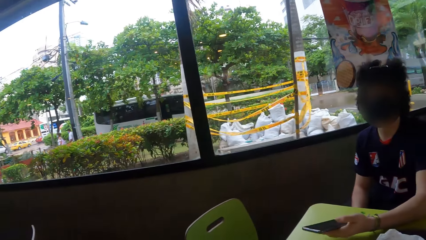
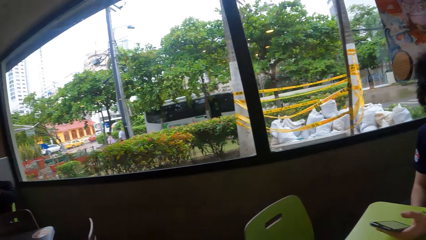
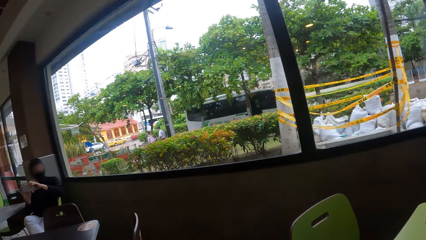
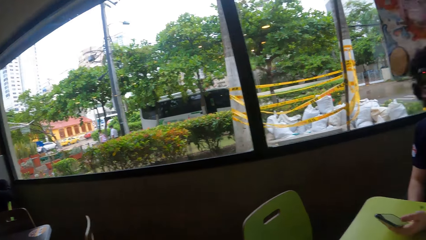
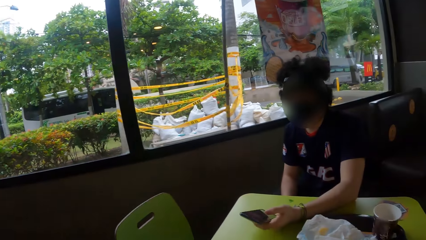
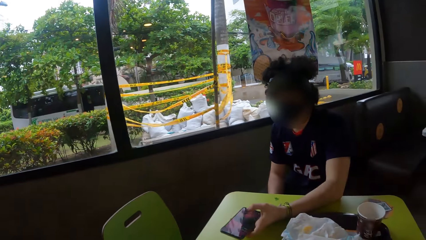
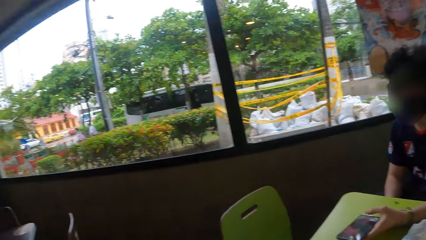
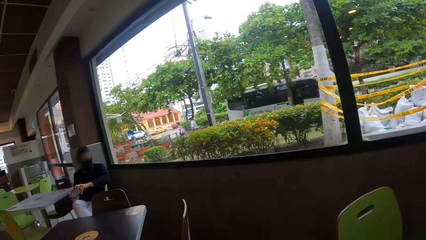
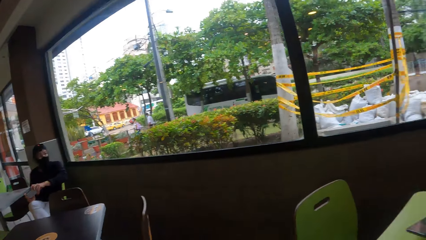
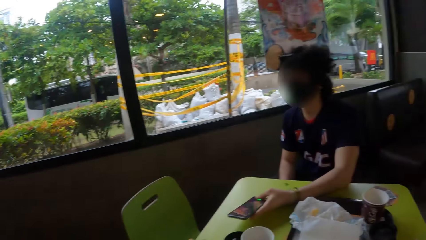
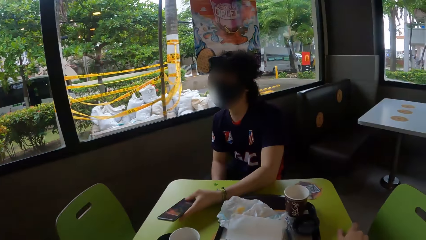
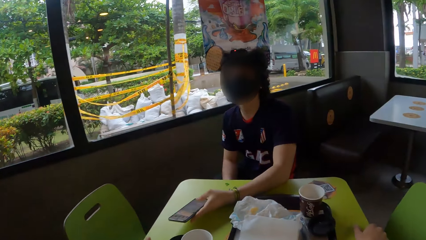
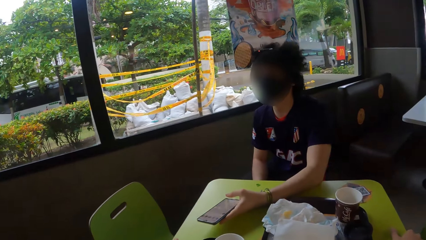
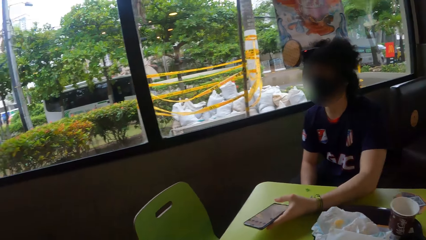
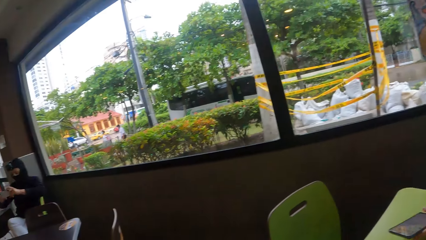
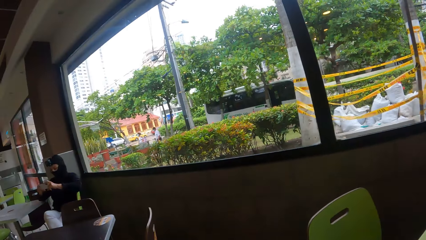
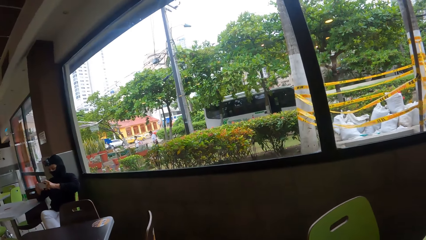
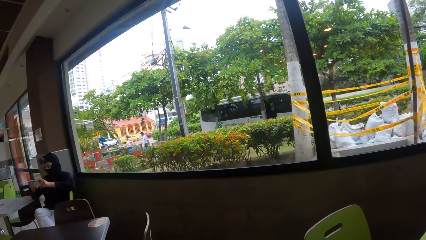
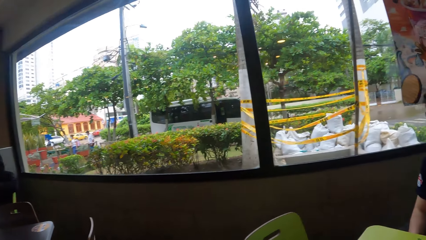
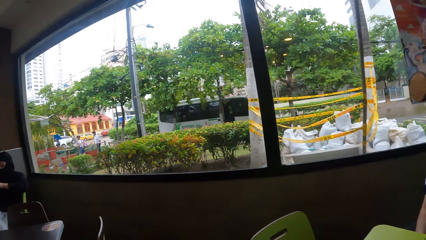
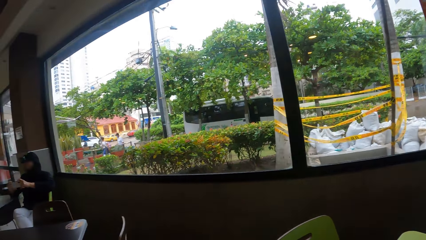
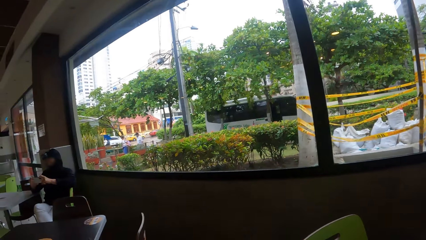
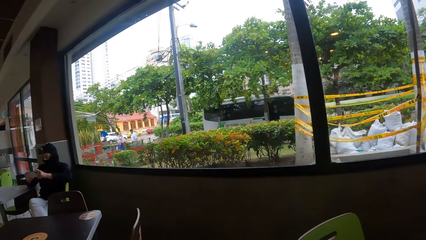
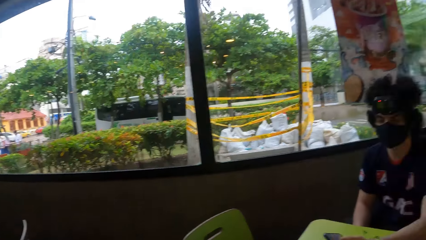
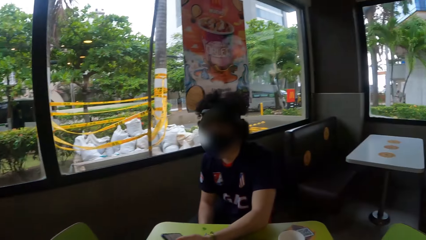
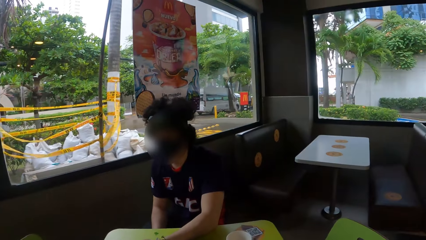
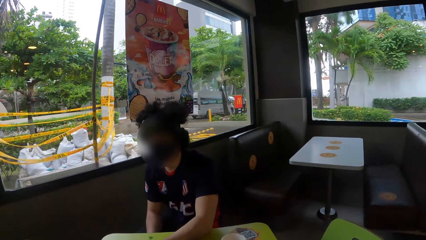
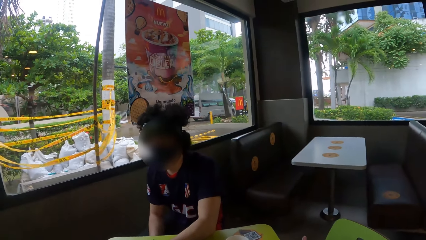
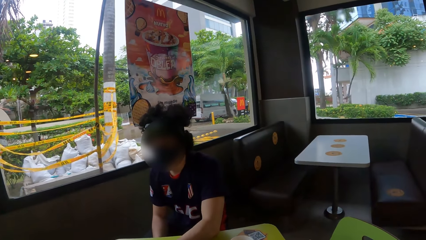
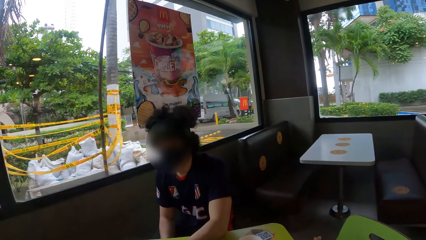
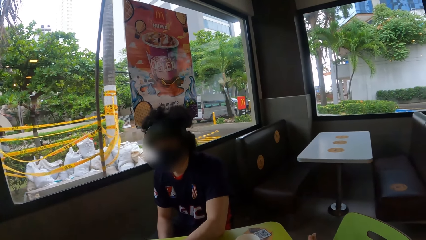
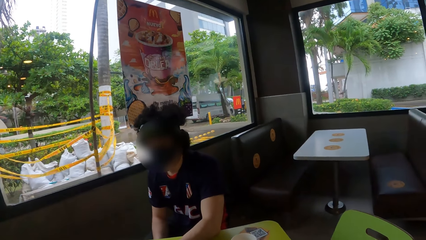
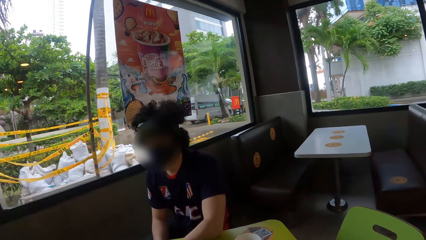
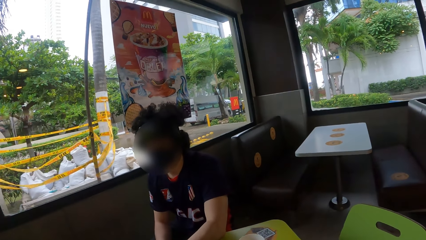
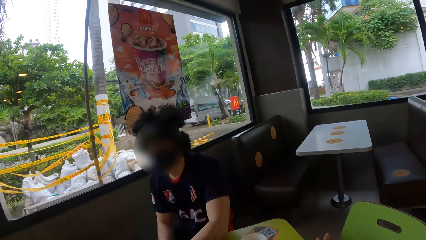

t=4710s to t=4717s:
A person uses the phone. The camera wearer looks around the cafeteria.

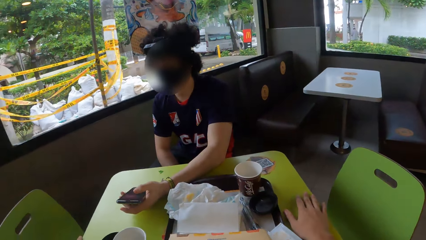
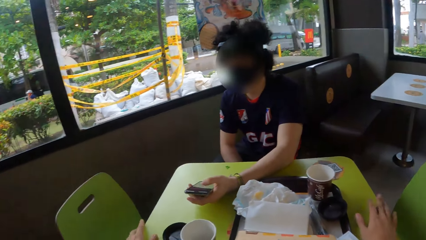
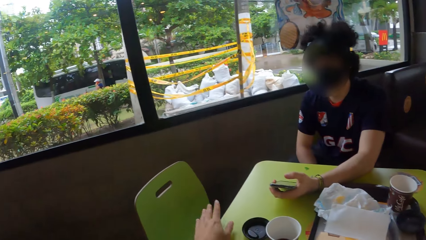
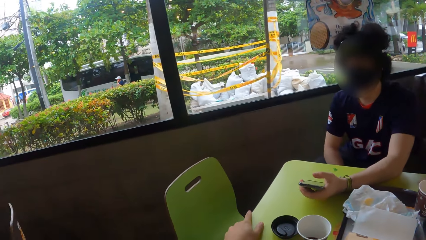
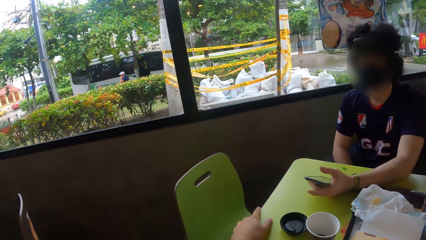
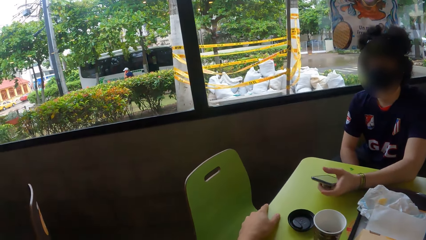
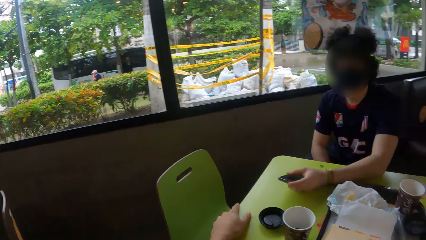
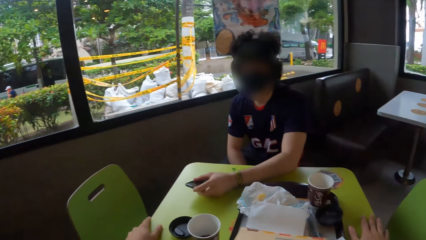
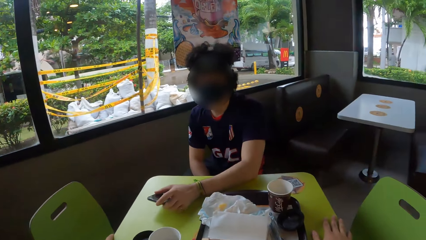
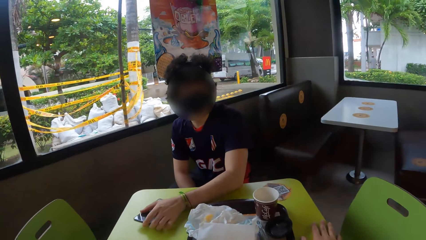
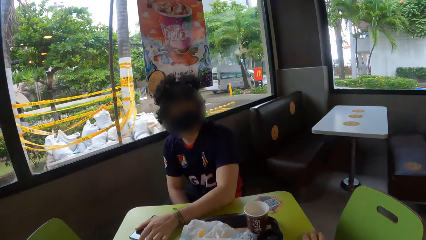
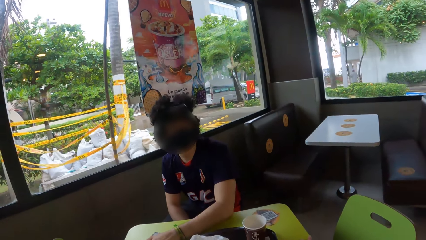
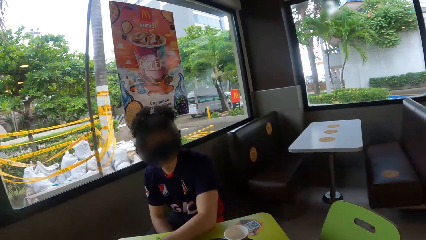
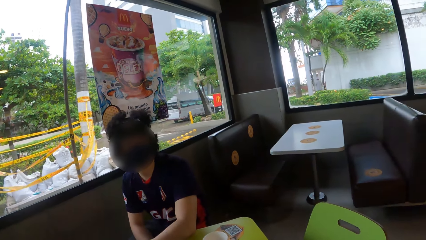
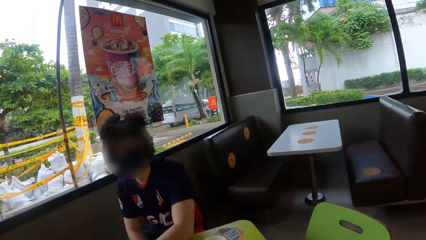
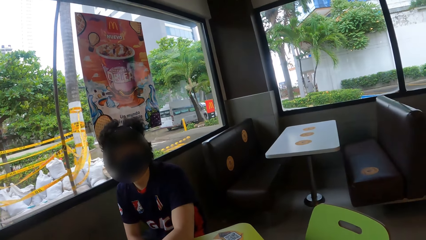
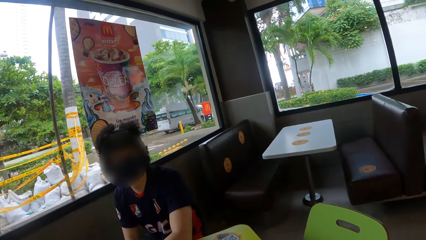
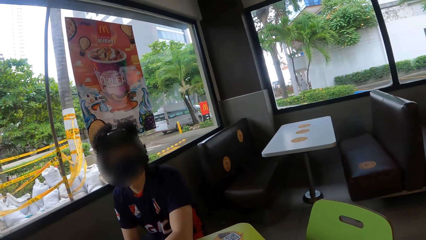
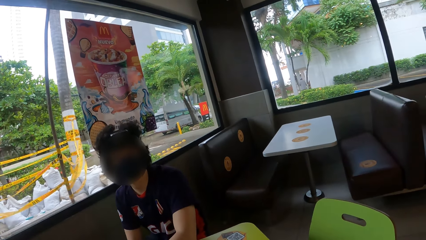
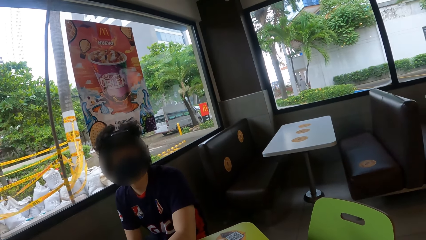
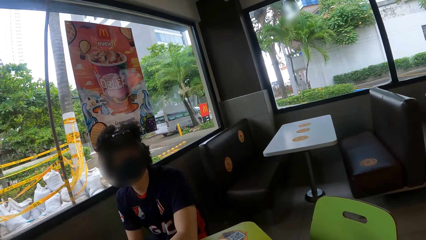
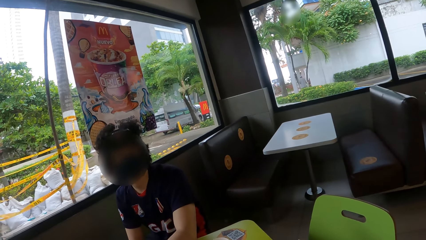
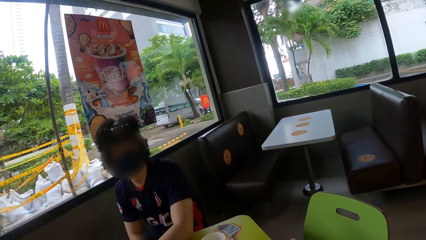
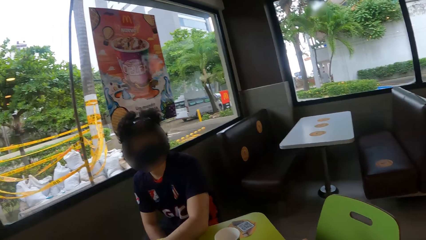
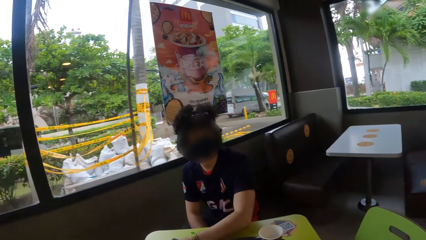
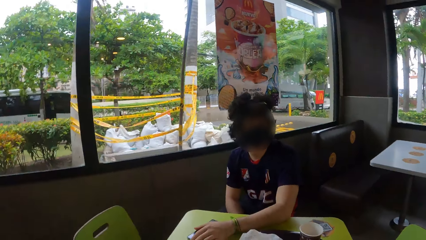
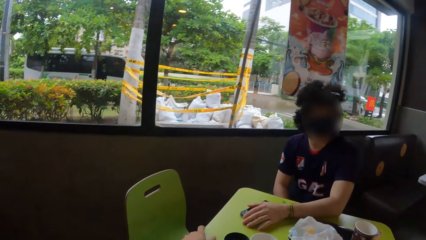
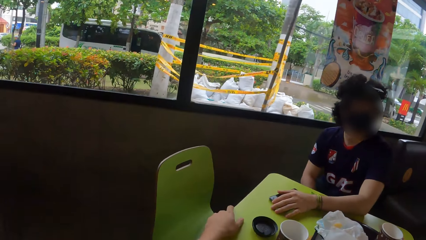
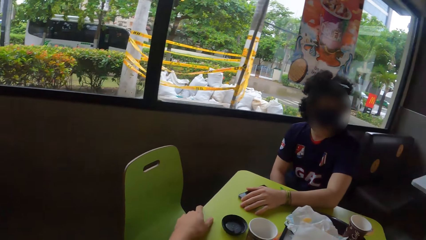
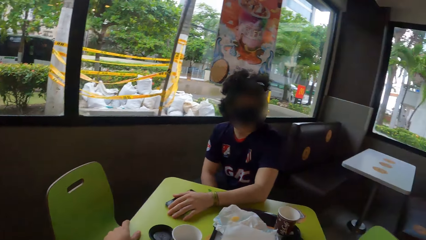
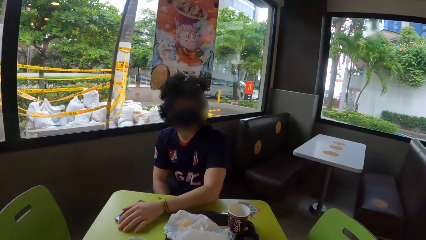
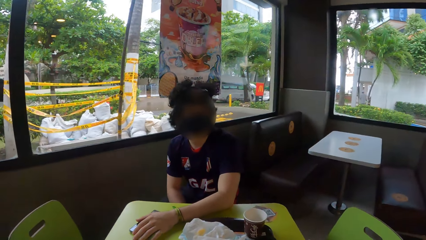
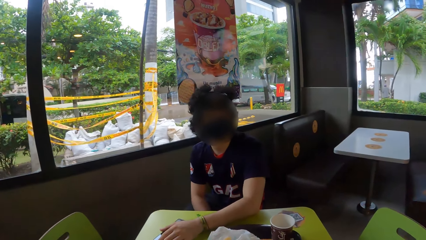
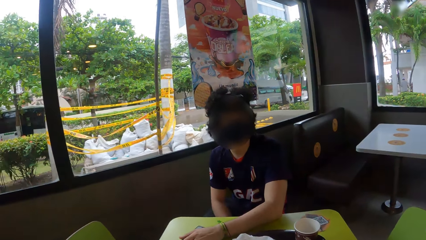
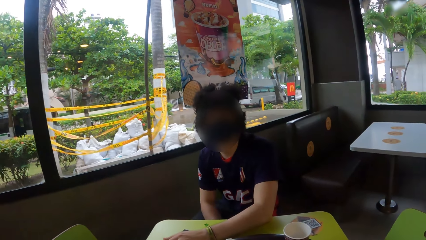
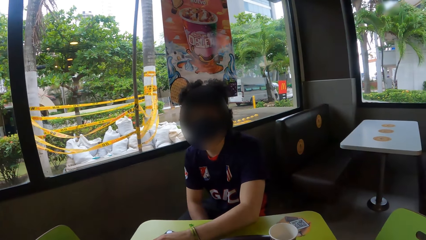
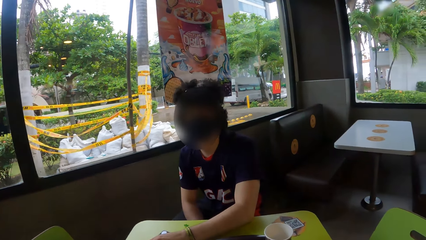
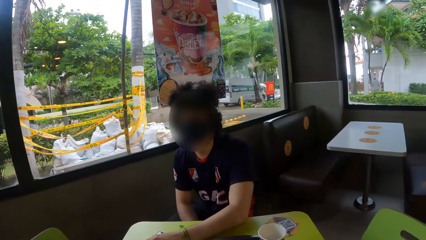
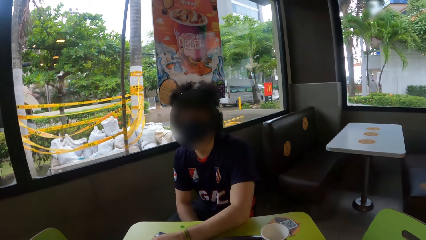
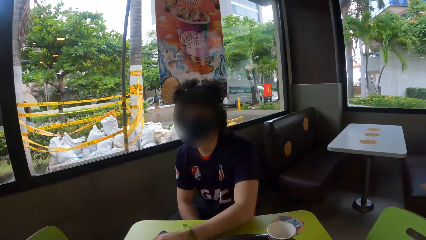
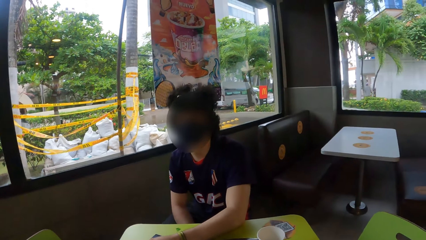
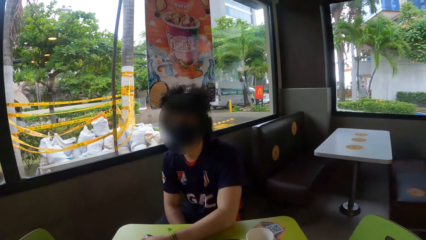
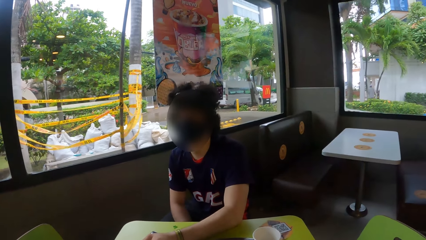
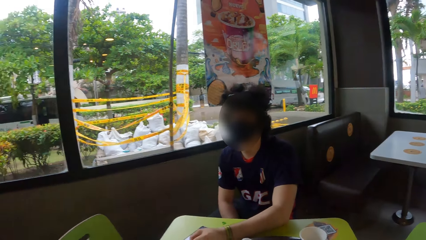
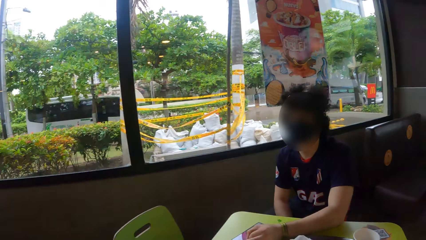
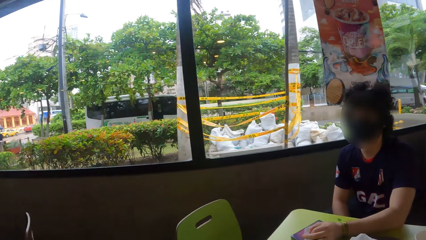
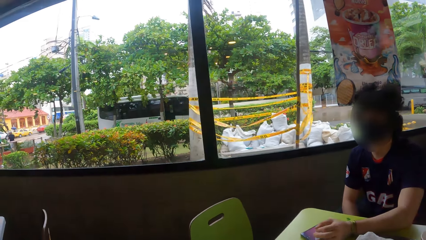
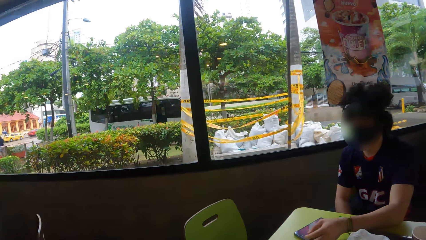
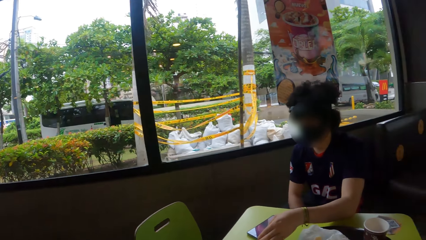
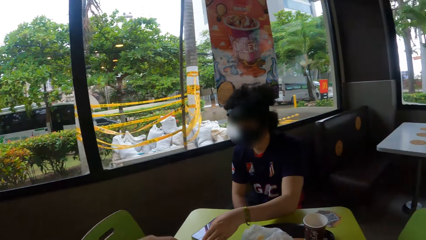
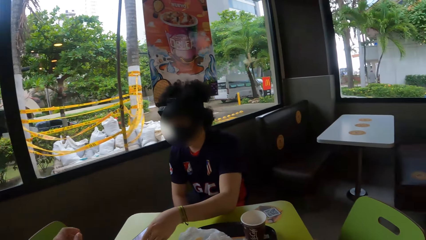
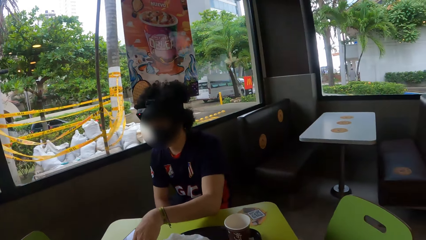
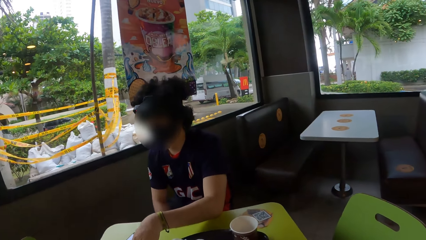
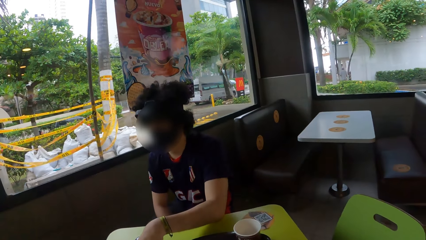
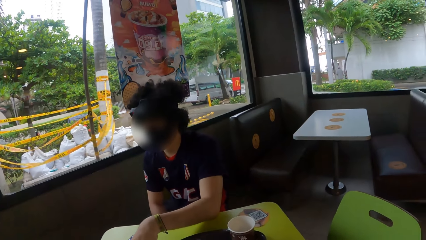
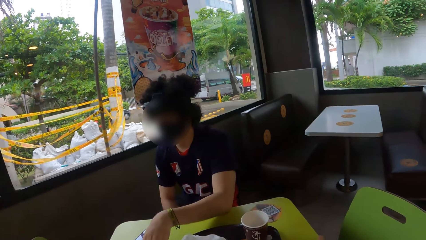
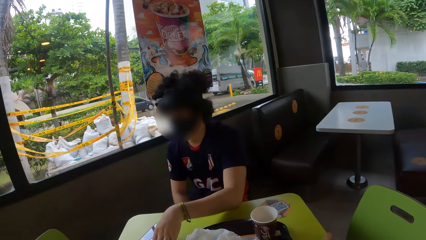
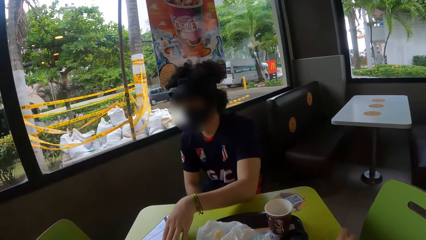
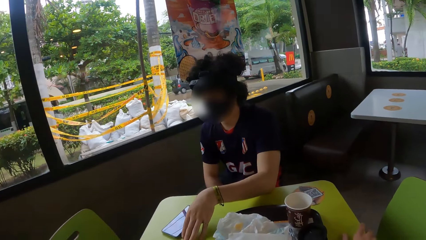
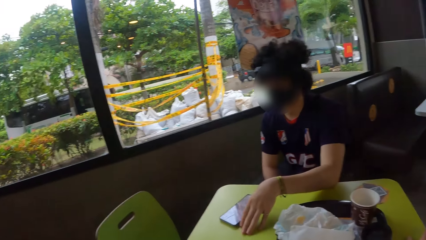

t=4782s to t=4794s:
A person puts a phone on the table. The camera wearer looks around the cafeteria.
